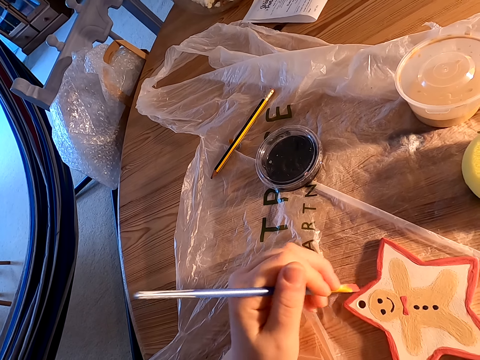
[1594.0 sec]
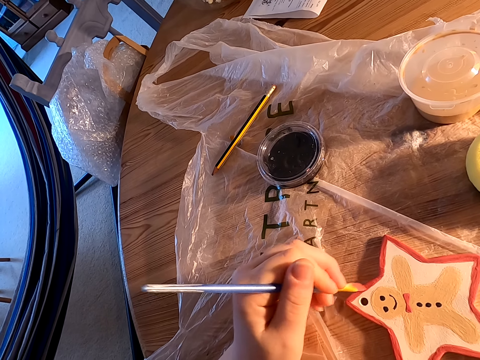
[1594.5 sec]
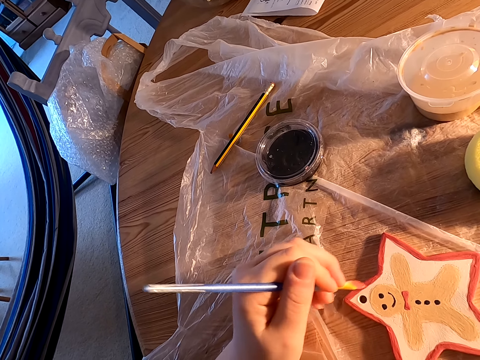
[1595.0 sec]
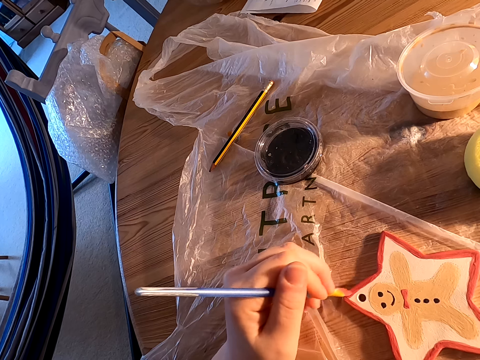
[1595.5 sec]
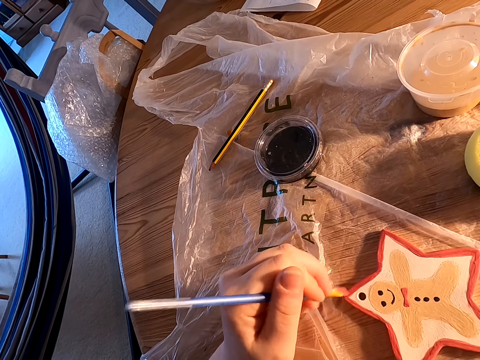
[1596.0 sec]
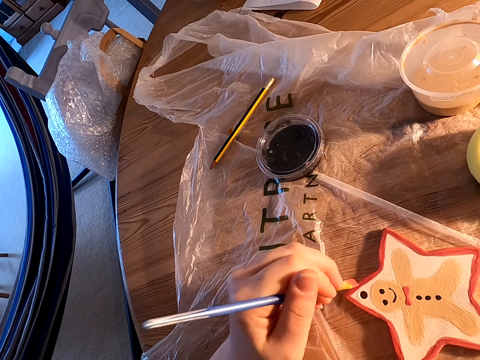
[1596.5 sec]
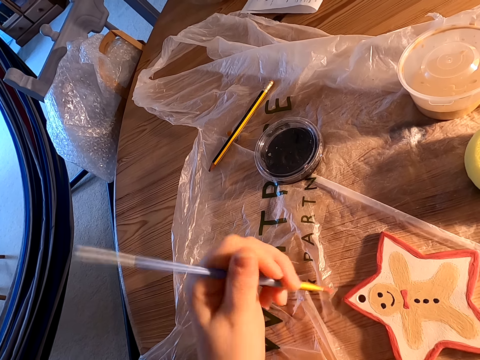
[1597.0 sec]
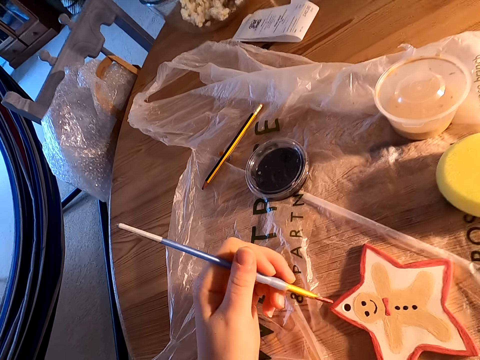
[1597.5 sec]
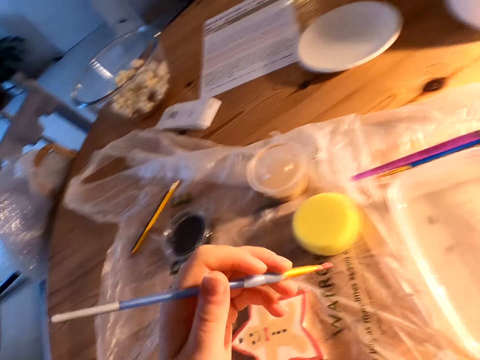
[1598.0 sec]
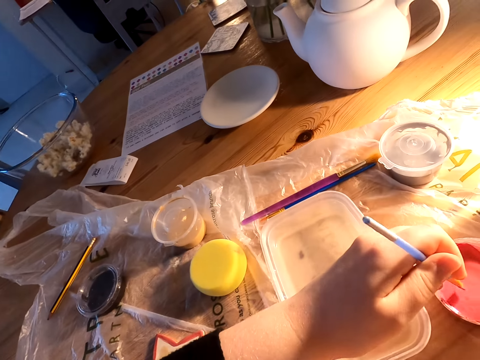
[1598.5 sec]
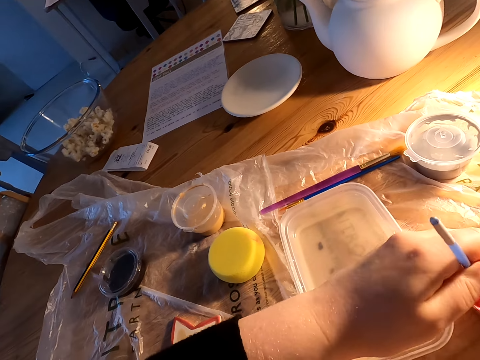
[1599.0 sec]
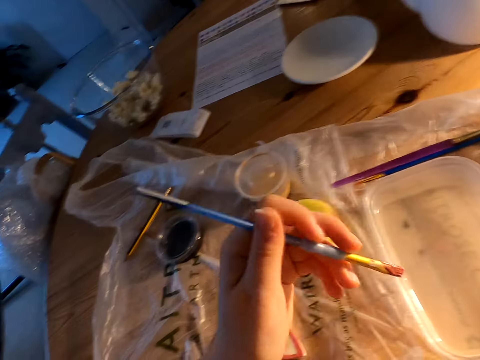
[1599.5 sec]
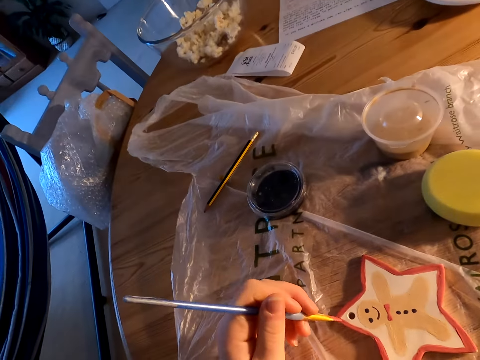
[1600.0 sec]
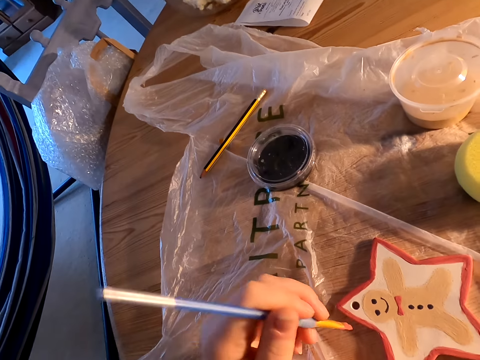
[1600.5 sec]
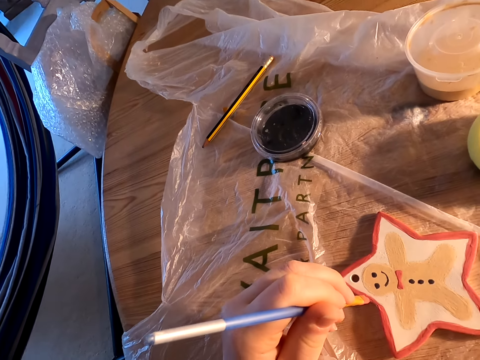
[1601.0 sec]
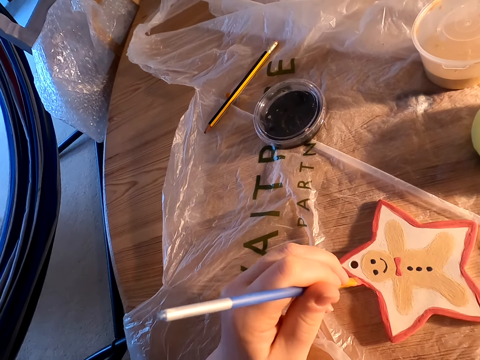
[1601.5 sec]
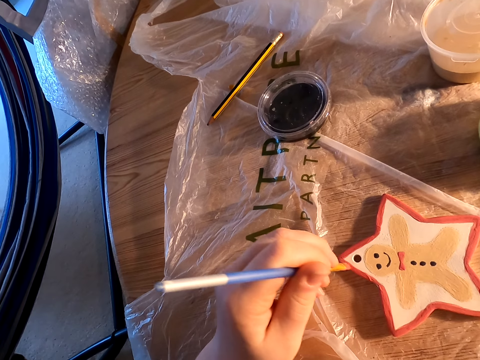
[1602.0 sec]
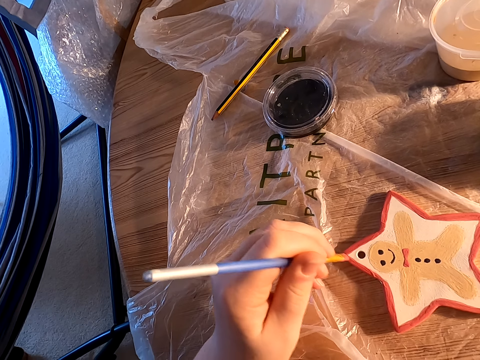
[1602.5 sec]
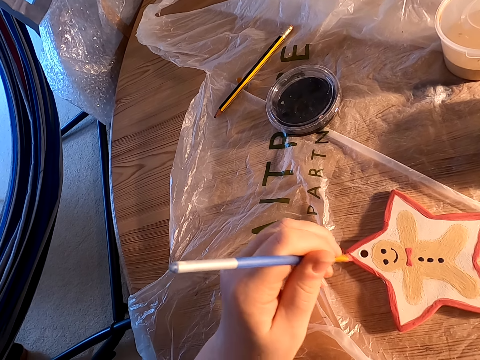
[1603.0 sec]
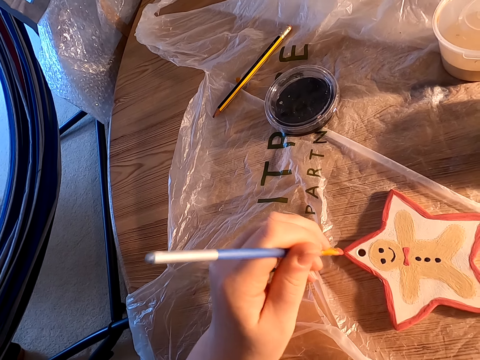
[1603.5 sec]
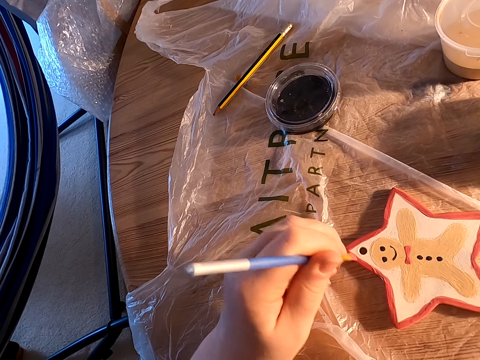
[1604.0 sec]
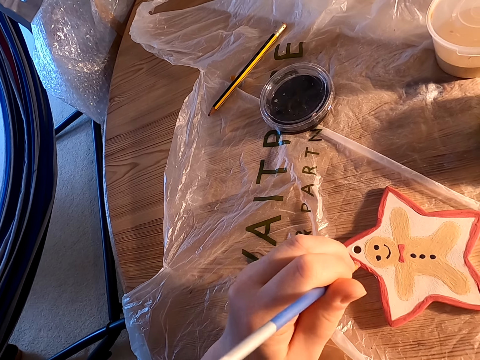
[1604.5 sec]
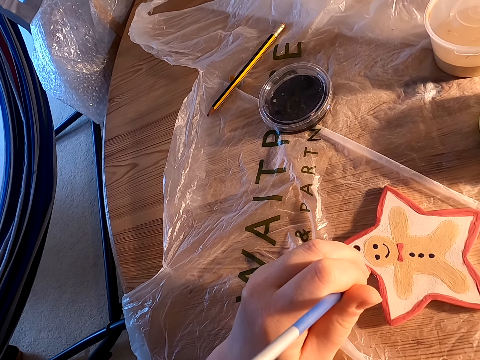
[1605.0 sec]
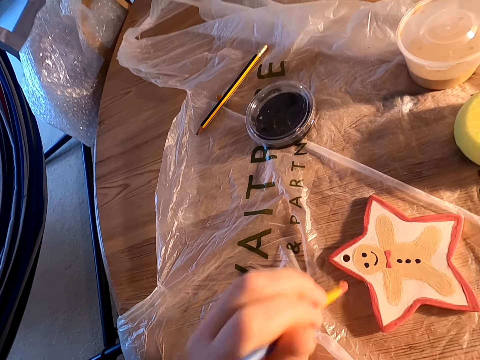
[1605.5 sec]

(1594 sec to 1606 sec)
The camera wearer dips paint in the plastic can on the table. They paint something on the table with a paint brush.

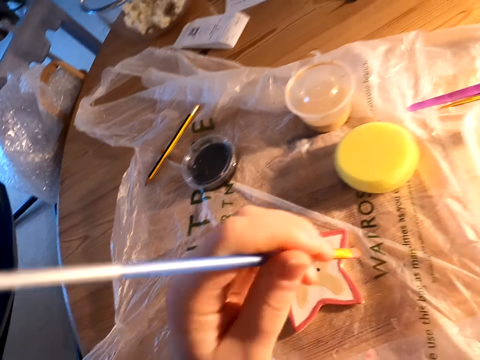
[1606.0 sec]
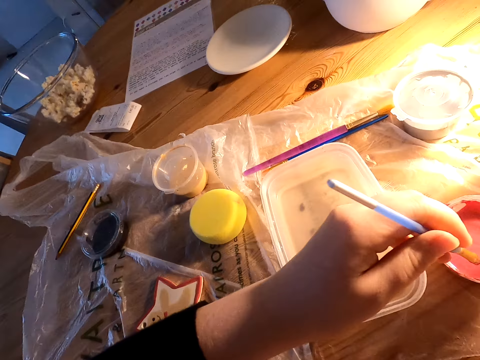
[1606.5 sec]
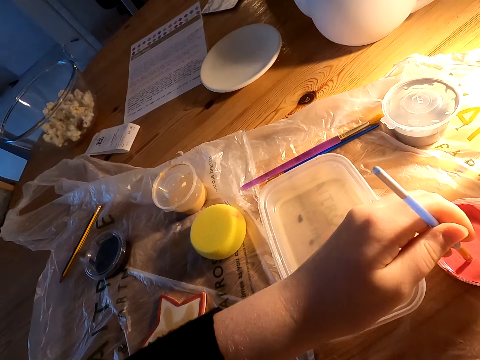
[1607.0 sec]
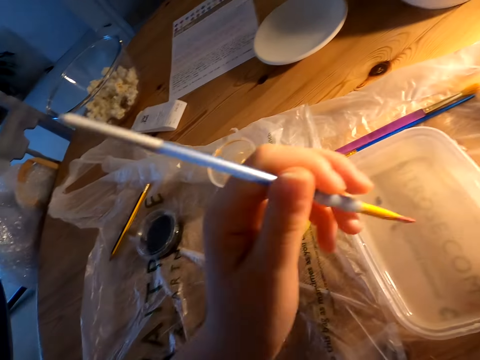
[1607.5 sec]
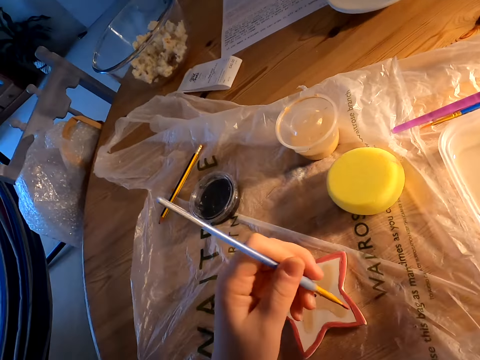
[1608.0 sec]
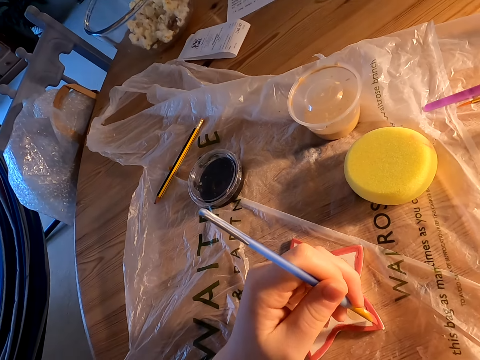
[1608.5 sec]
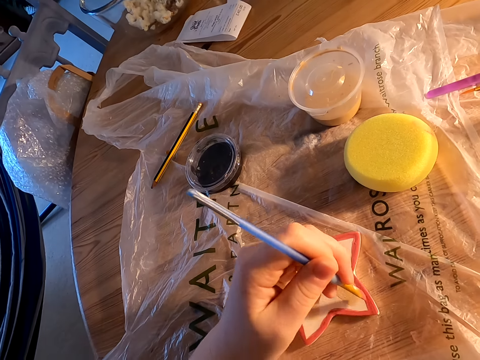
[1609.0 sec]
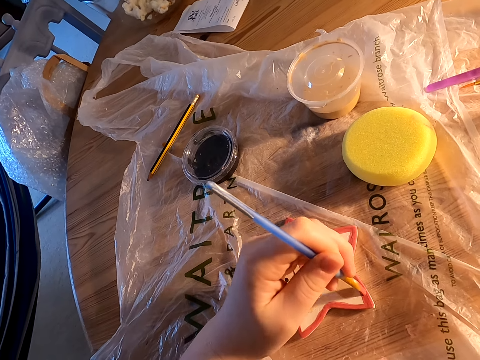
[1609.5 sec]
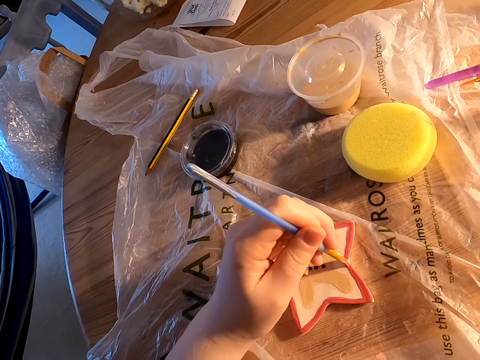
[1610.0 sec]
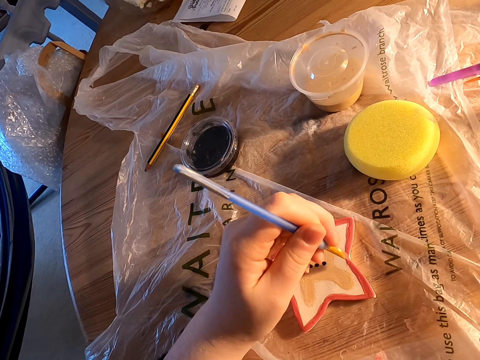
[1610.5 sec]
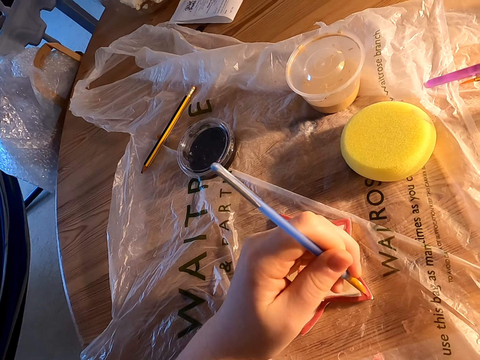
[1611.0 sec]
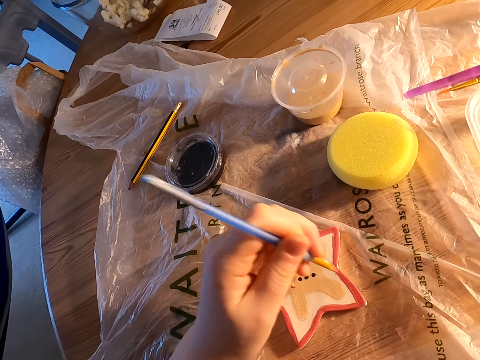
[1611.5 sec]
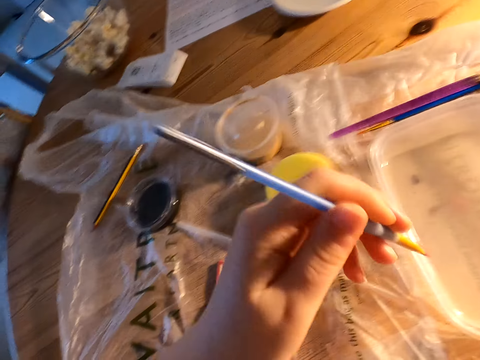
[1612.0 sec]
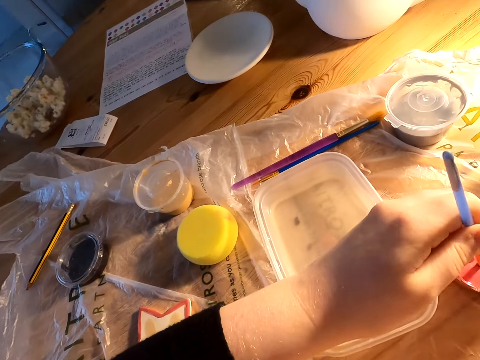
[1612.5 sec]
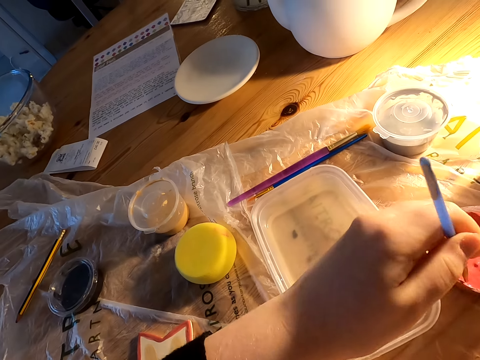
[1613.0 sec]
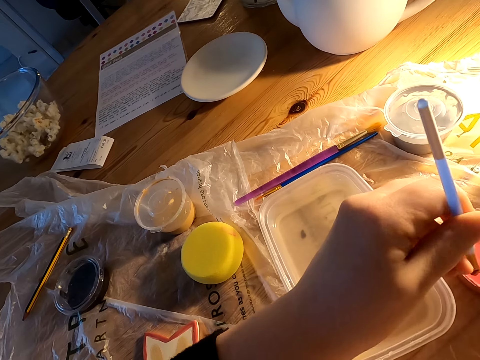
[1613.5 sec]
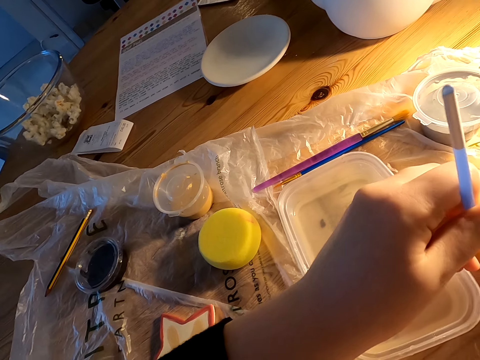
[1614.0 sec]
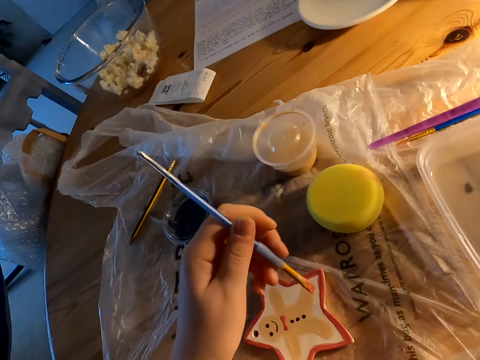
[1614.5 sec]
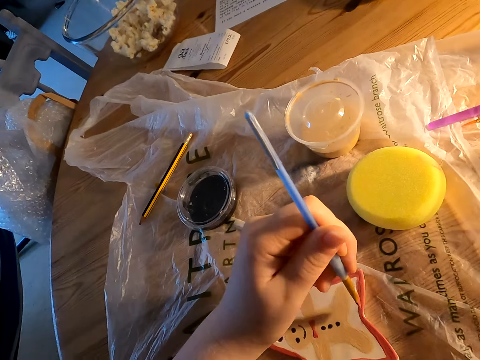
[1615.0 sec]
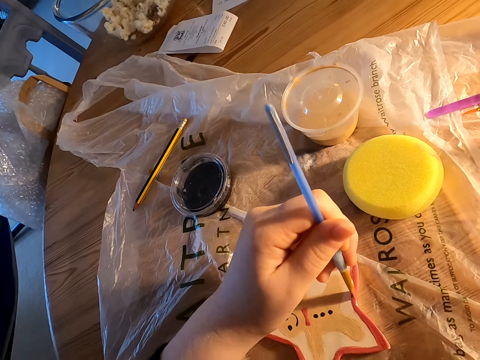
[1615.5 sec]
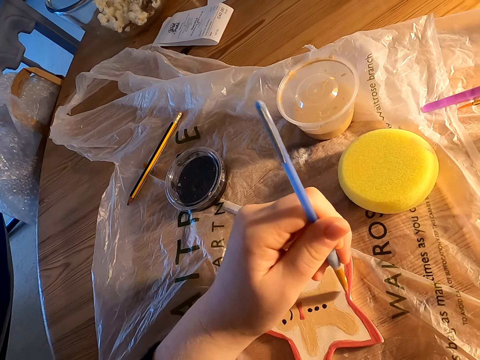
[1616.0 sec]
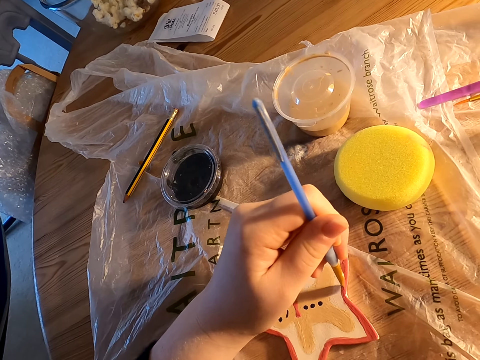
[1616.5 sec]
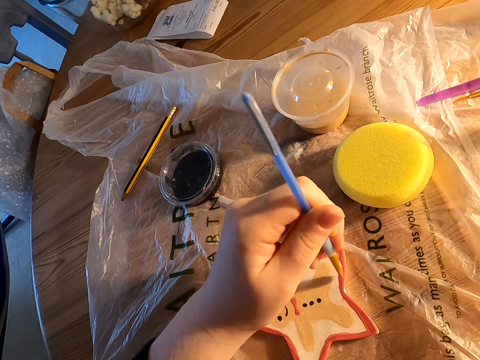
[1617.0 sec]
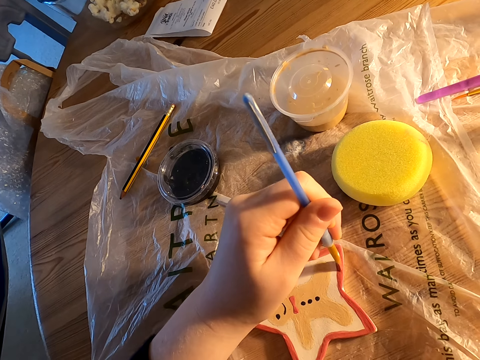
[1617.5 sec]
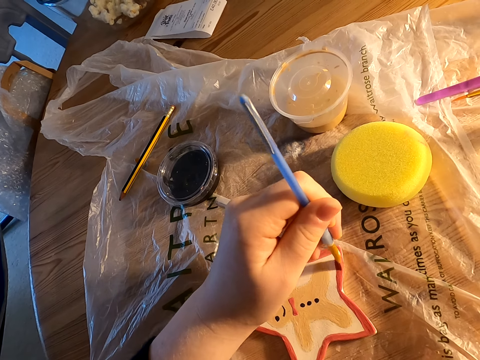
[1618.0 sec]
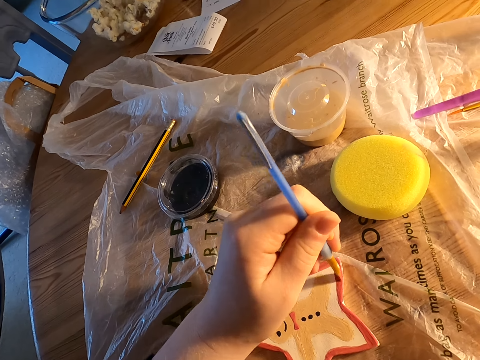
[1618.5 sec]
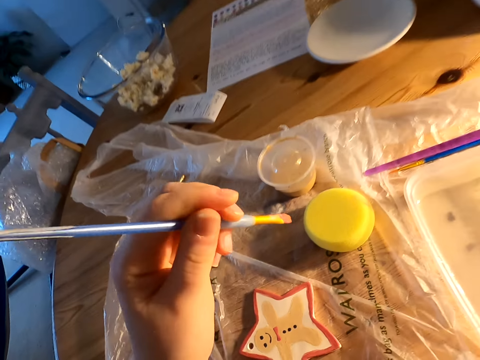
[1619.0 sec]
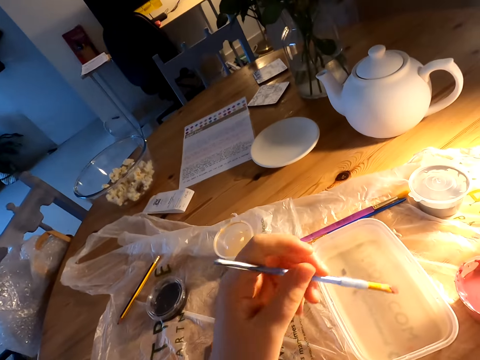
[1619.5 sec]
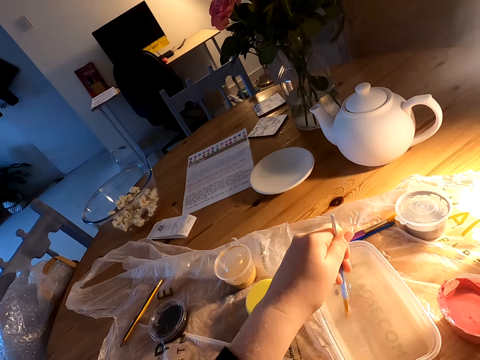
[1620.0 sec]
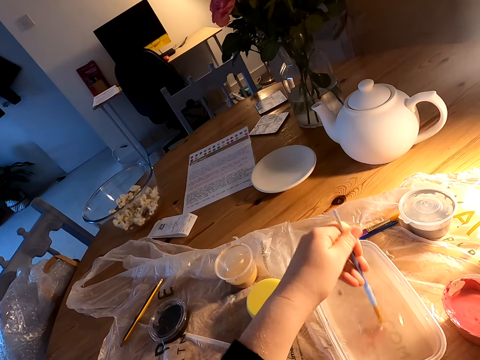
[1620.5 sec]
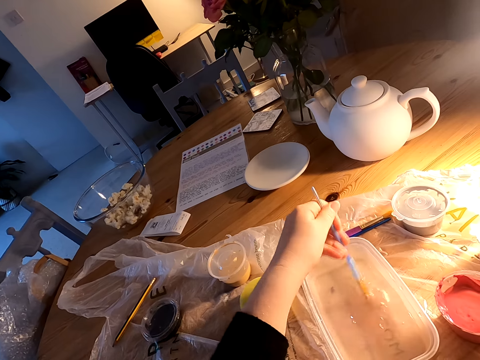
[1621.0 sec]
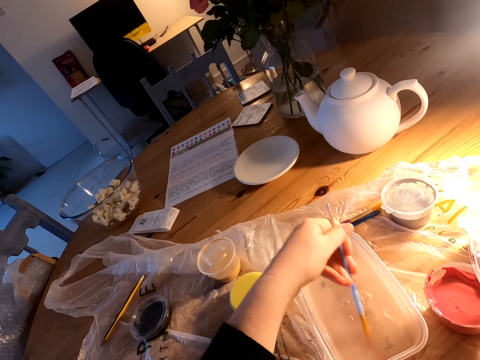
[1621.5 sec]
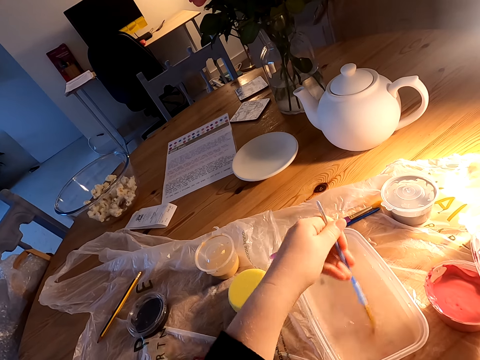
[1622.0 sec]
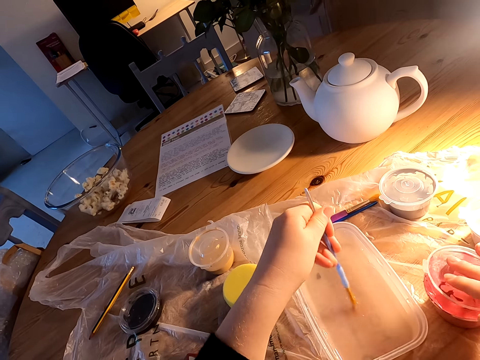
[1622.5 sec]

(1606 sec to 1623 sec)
The camera wearer dips paint in the plastic can on the table. They paint something on the table with a paint brush. They dip paint in the plastic can on the table. They paint something on the table with the paint brush. They dip the paint brush in the plastic can with water on the table. They remove paint from the paint brush.
